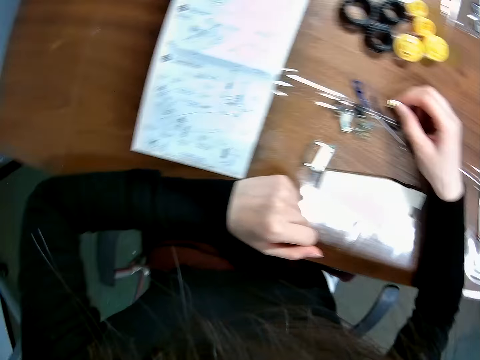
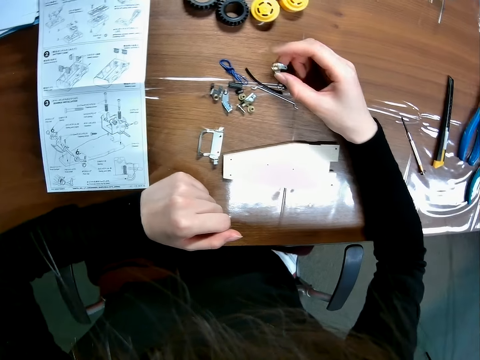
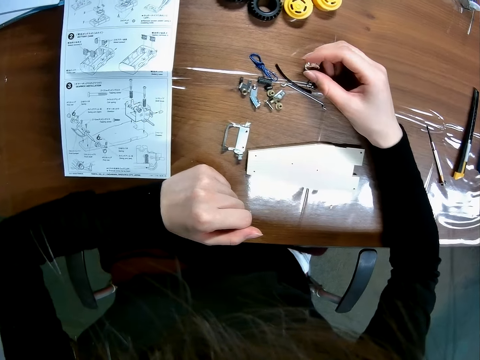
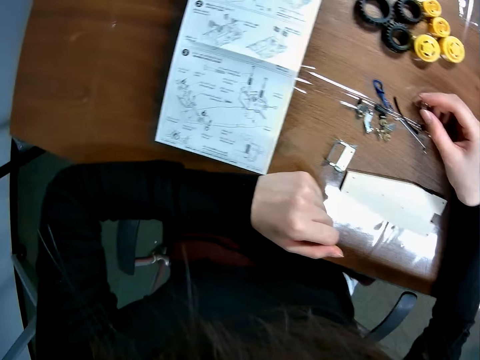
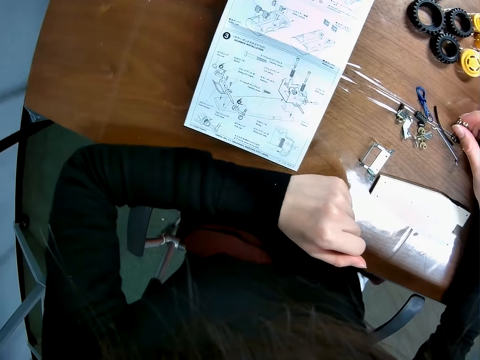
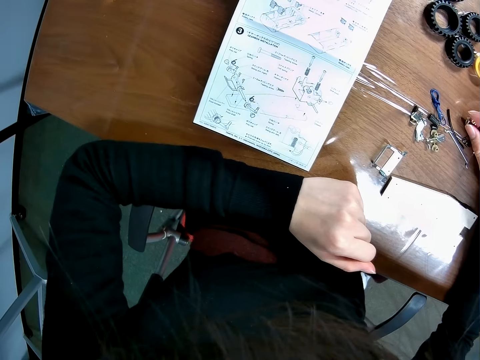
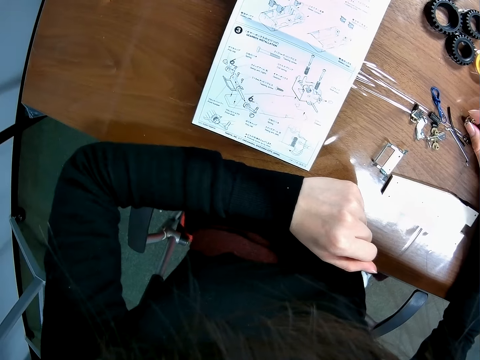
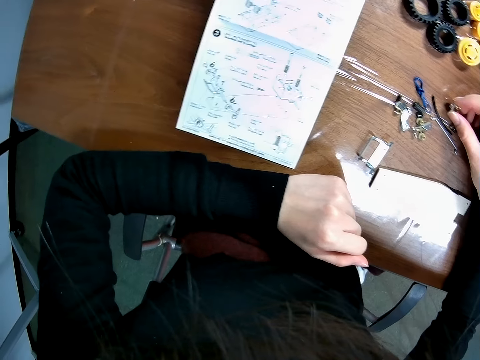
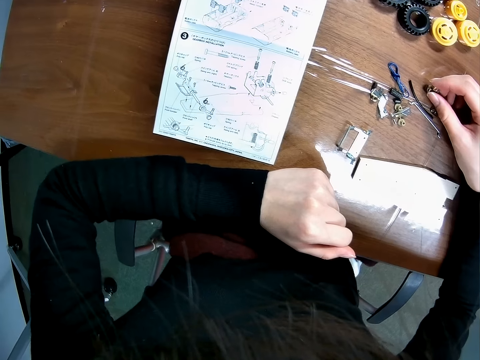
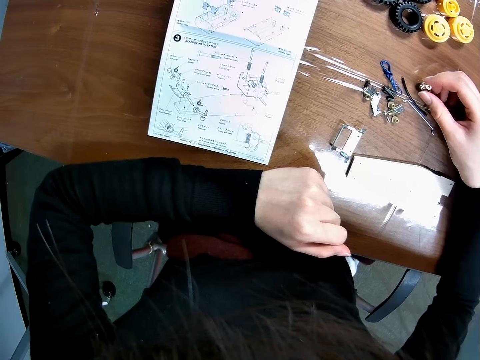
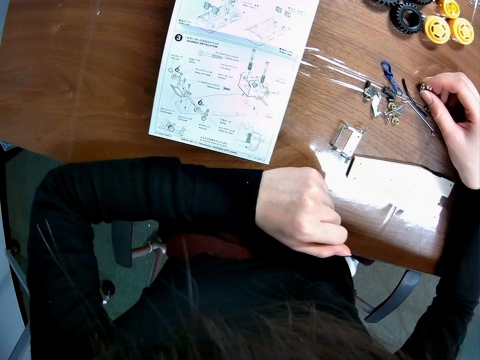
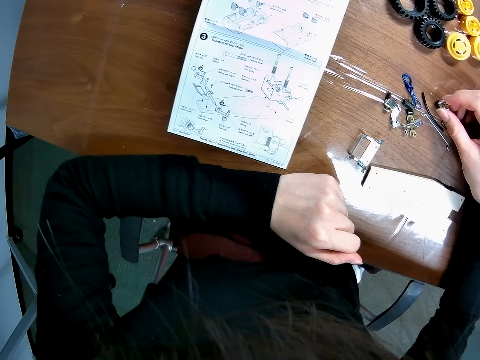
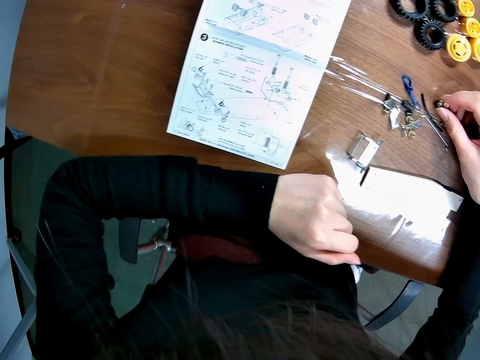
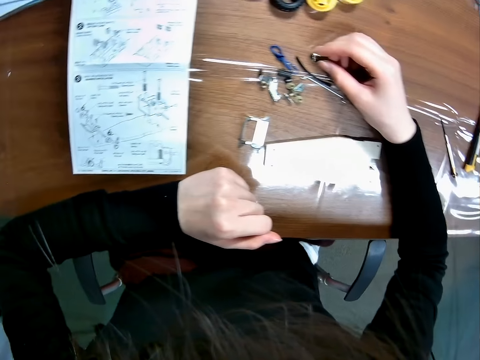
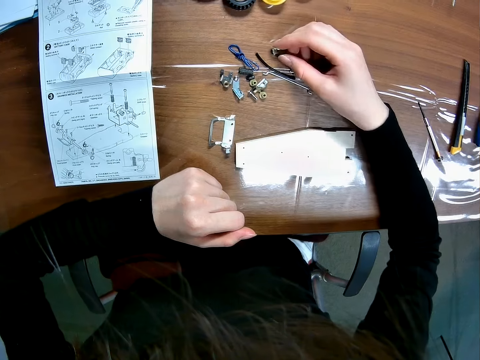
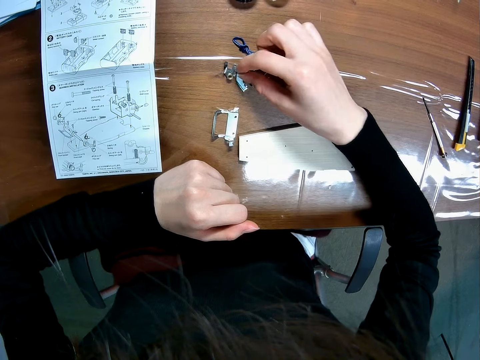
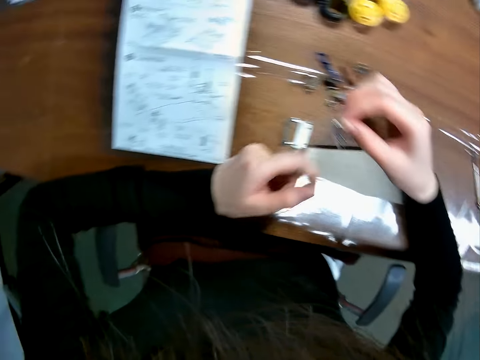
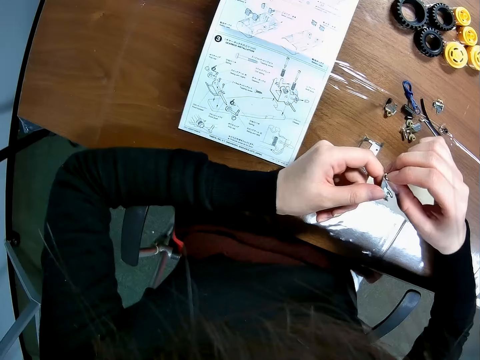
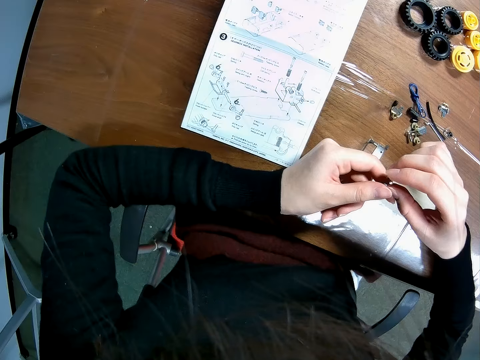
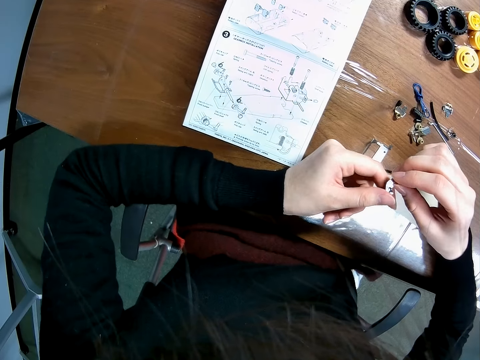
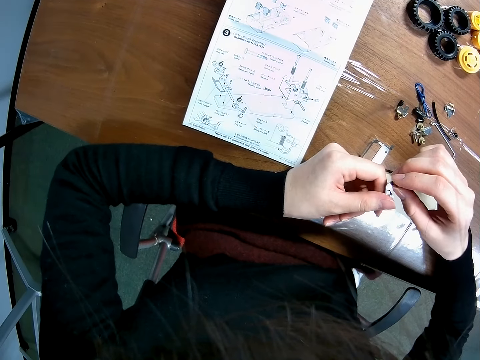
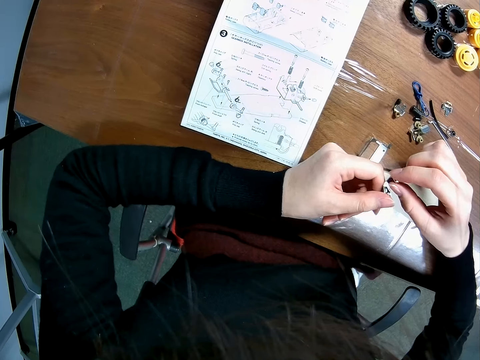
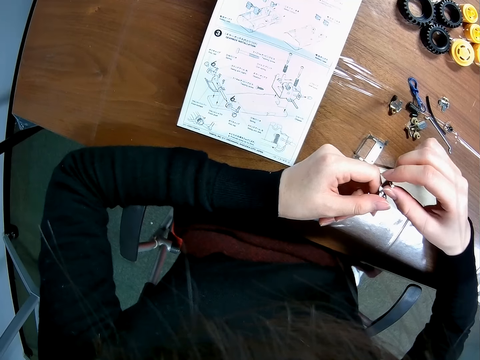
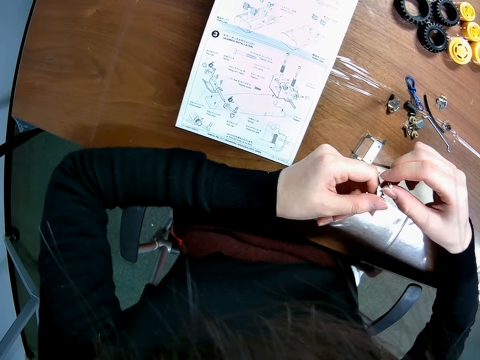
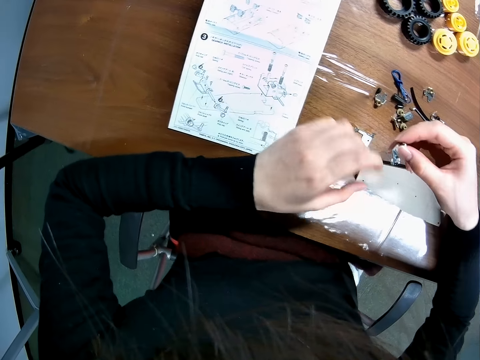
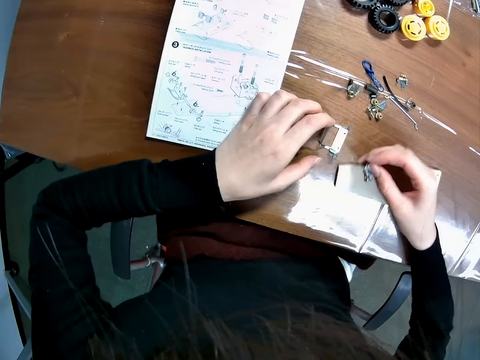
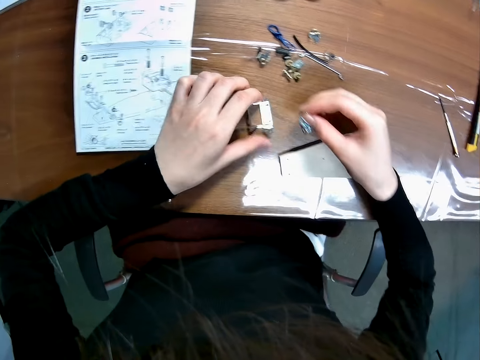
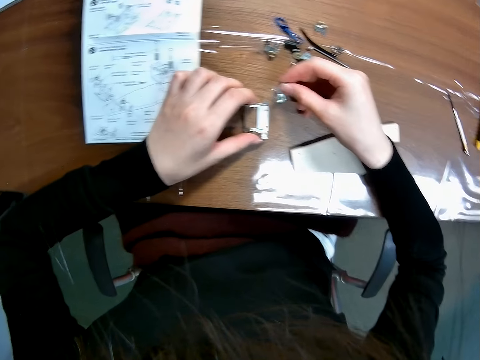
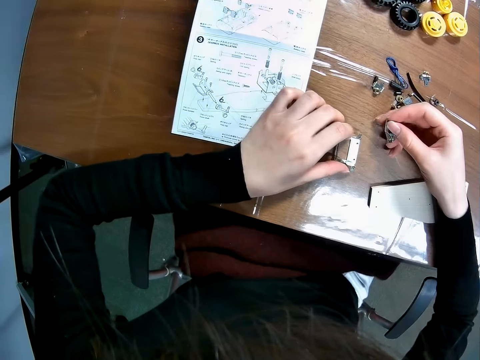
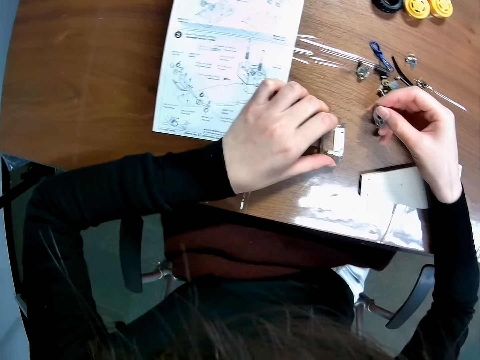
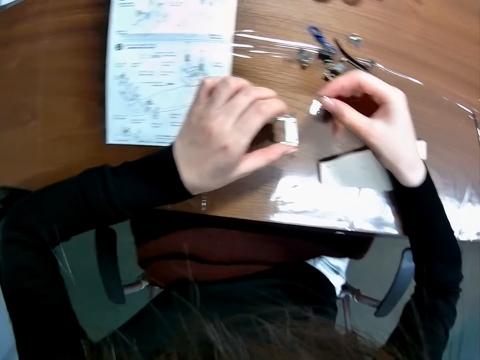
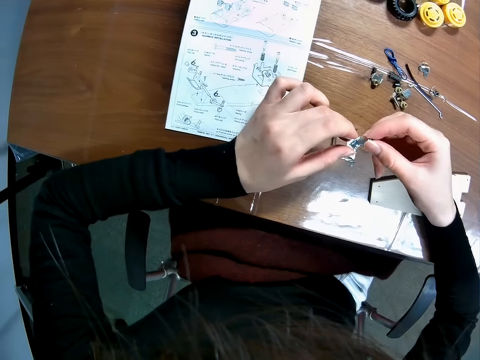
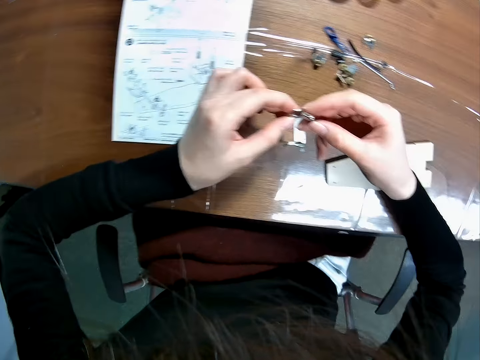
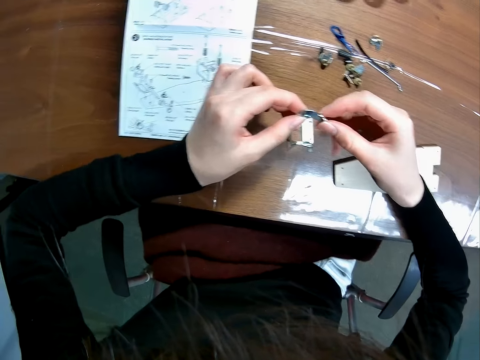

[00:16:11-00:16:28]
The camera wearer picks up something. They look at the paper guide. They drop the component on the table and pick up another component on the table with her right hand. They look at something. They move the wooden model on the table. They move the toy car's component on the table with his left hand.

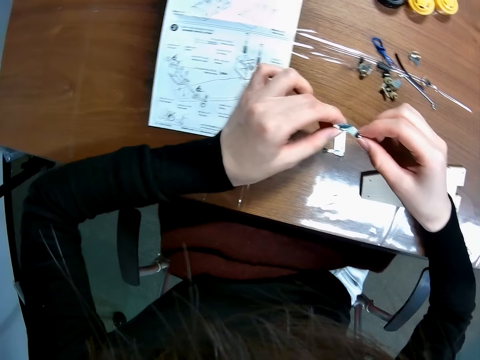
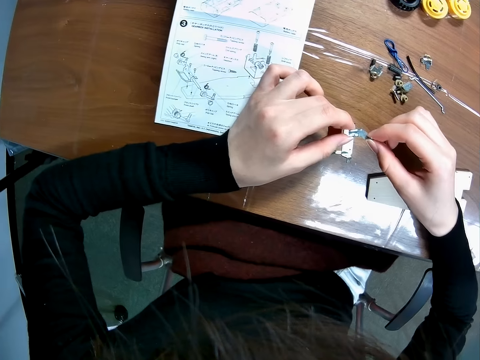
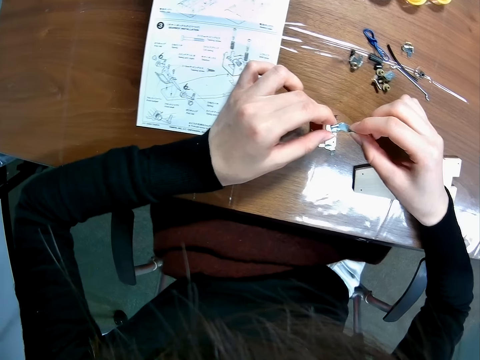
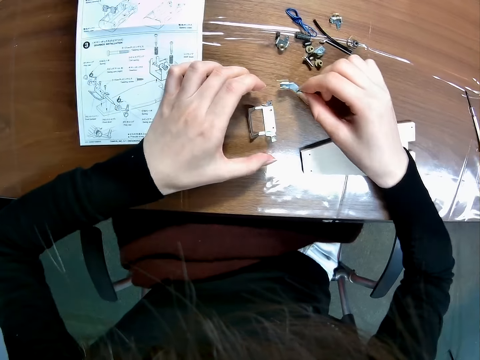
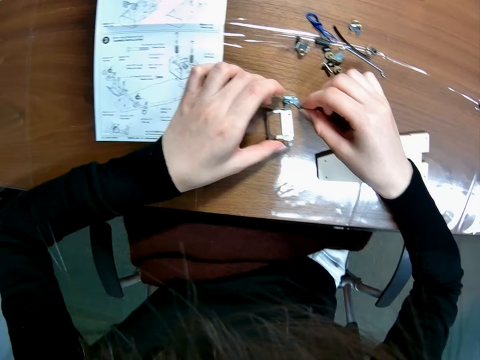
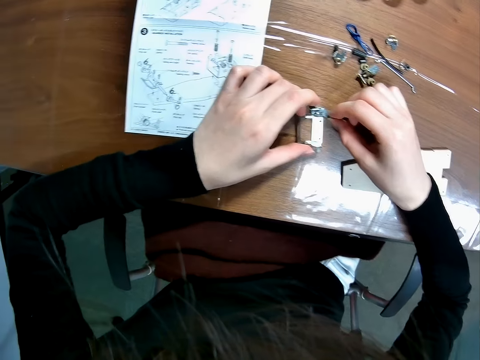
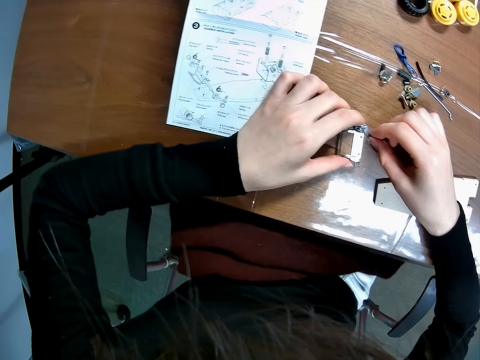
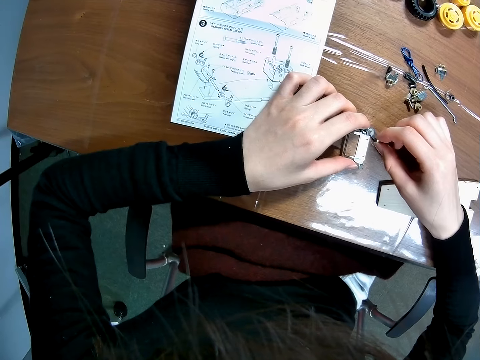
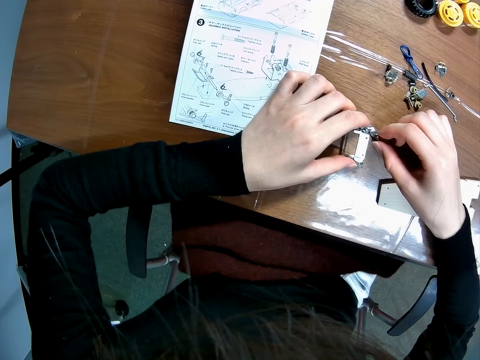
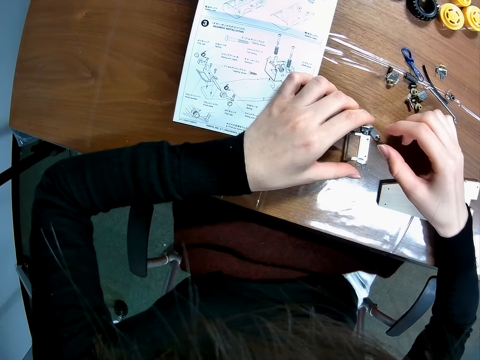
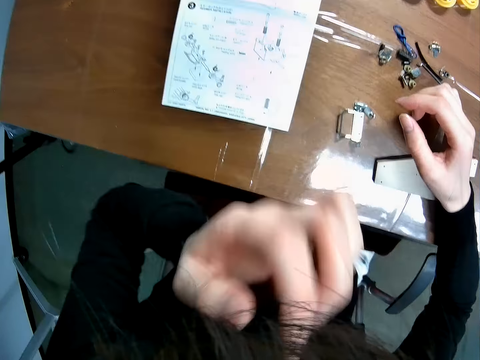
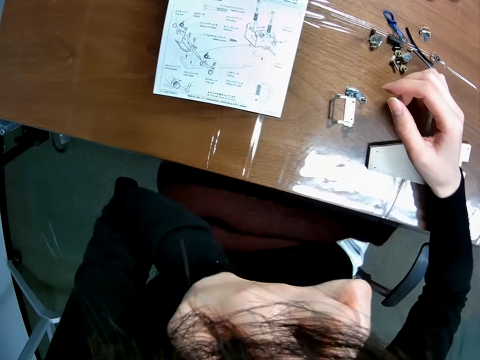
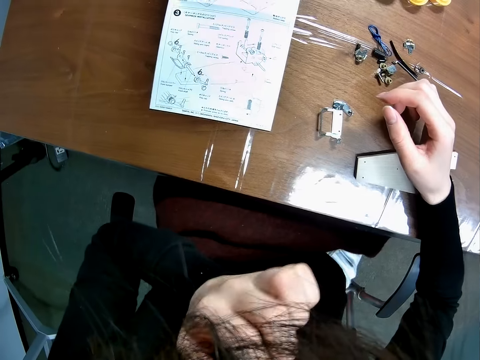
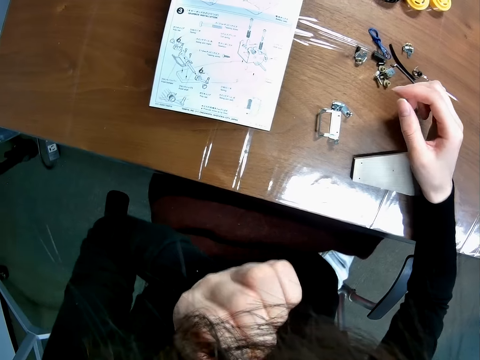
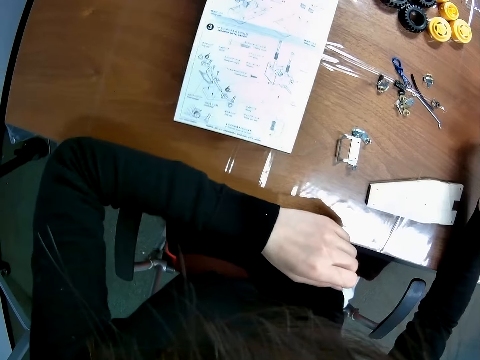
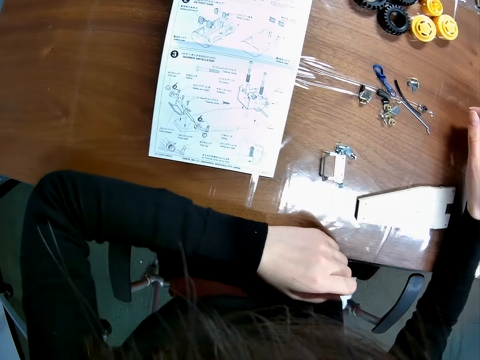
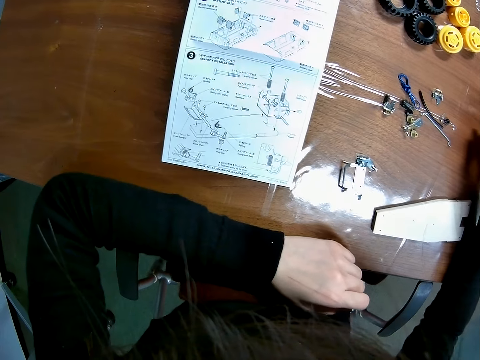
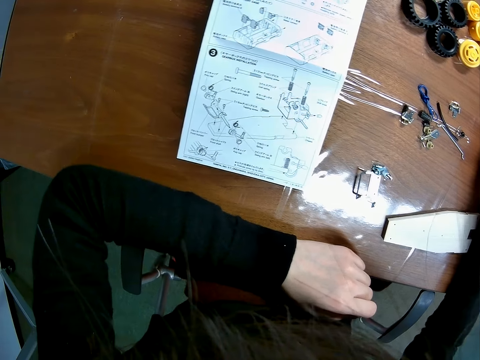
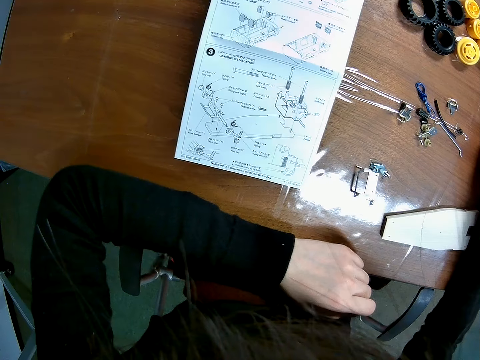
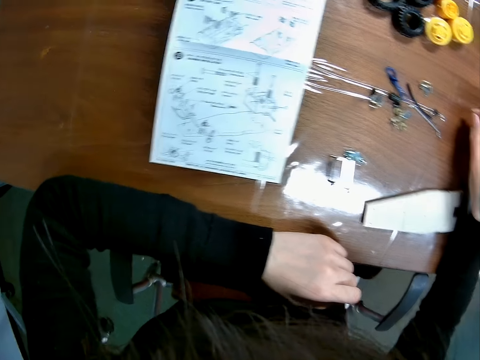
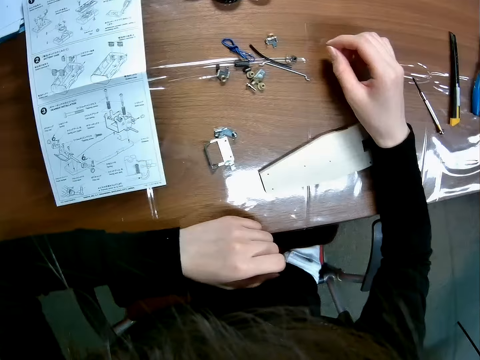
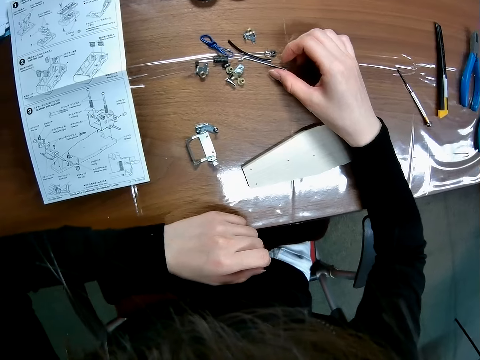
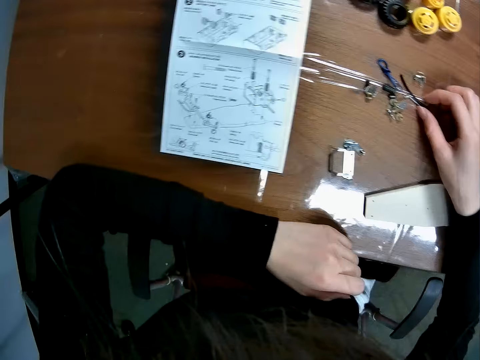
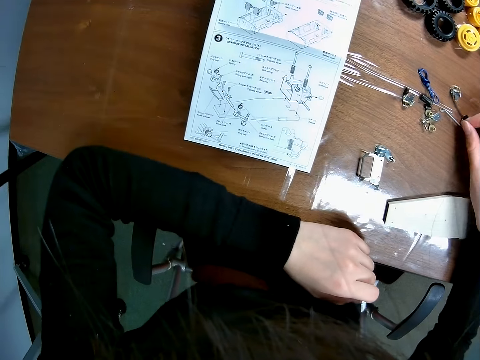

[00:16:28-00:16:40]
The camera wearer drops the component on the table. They touch the camera. They look at the sketch guide.
